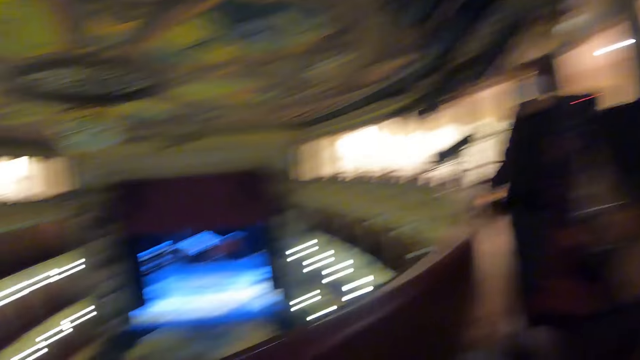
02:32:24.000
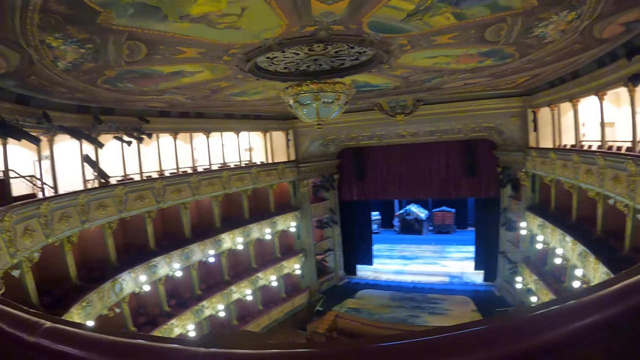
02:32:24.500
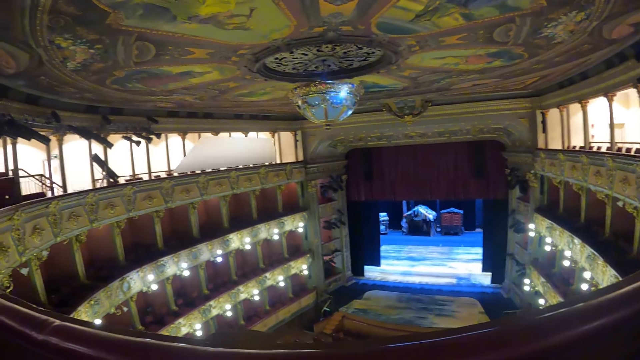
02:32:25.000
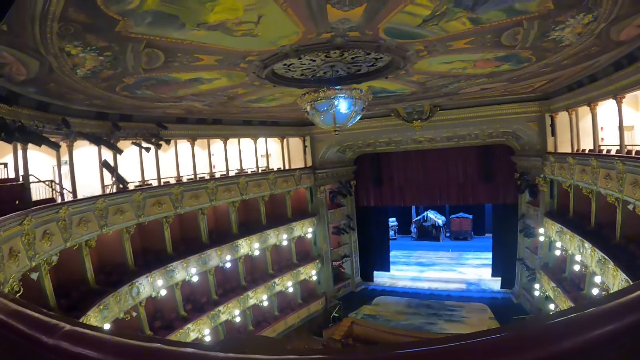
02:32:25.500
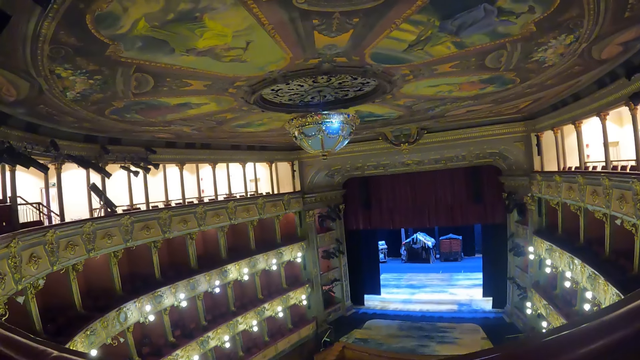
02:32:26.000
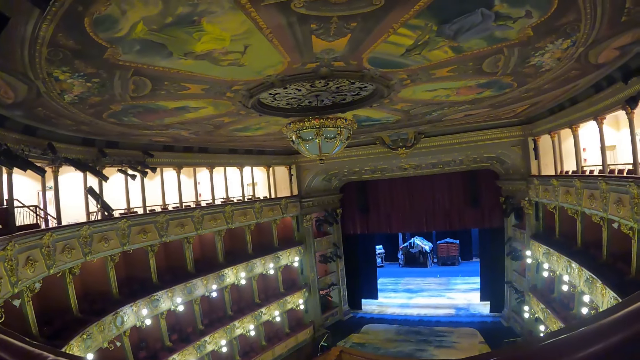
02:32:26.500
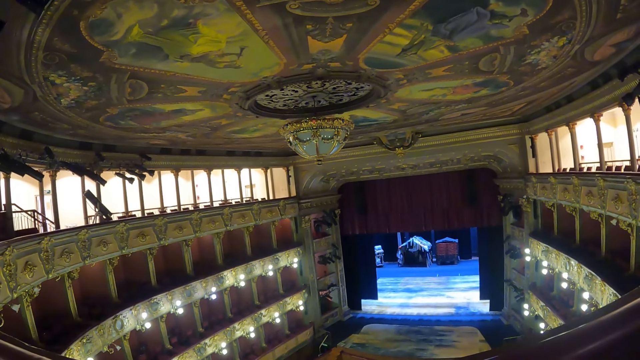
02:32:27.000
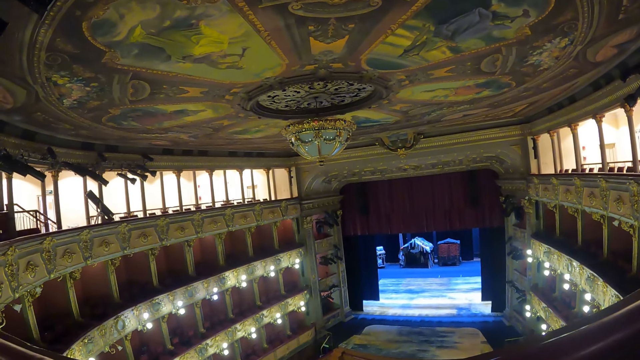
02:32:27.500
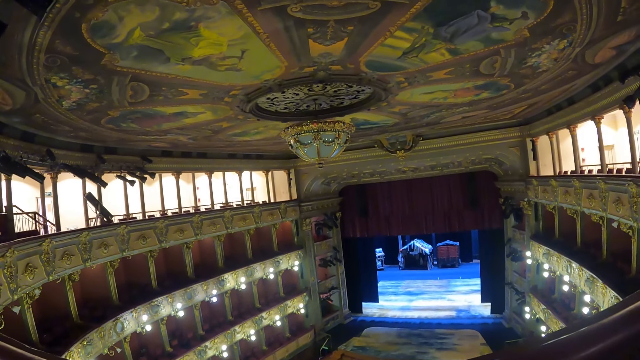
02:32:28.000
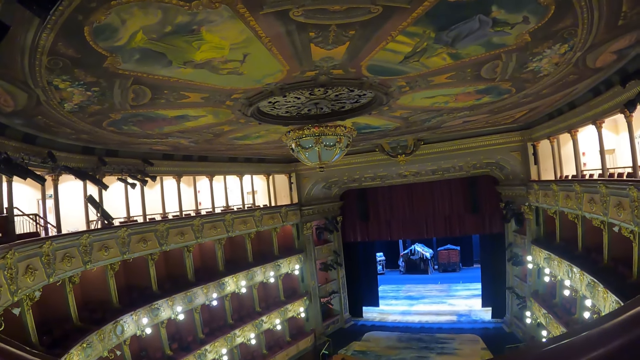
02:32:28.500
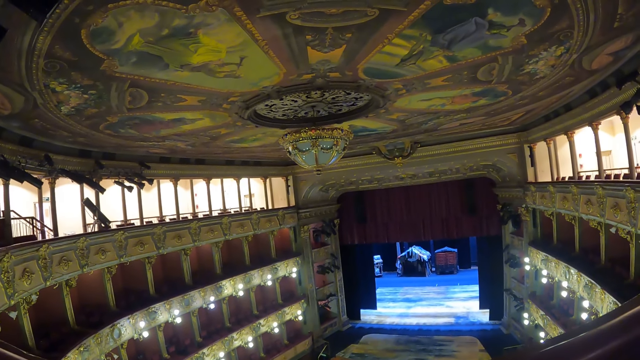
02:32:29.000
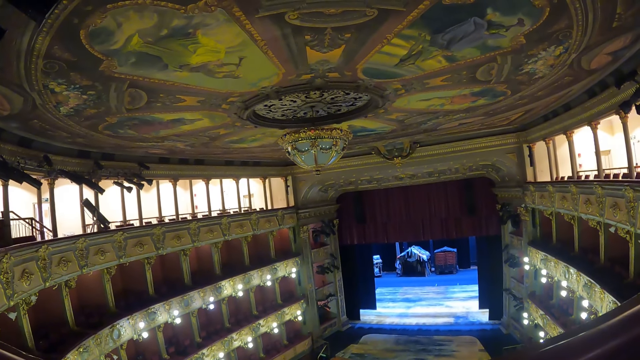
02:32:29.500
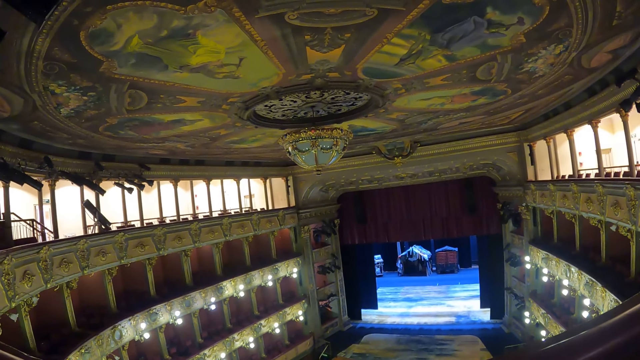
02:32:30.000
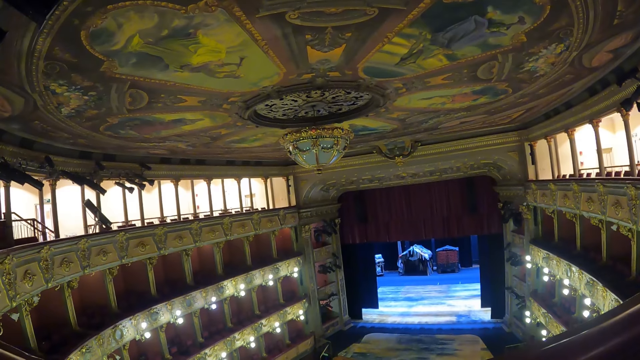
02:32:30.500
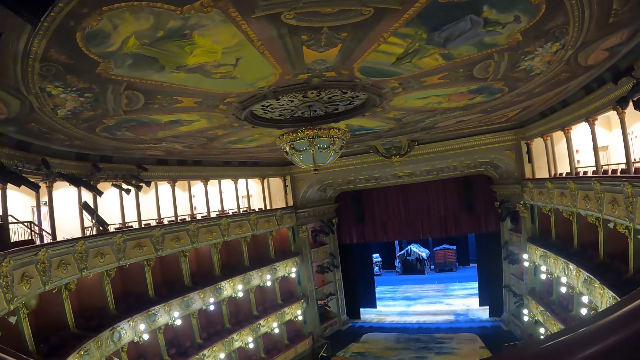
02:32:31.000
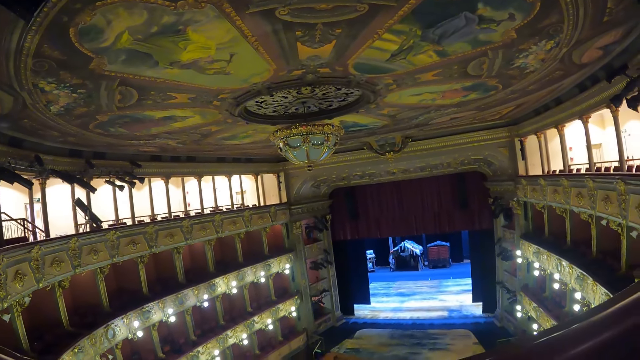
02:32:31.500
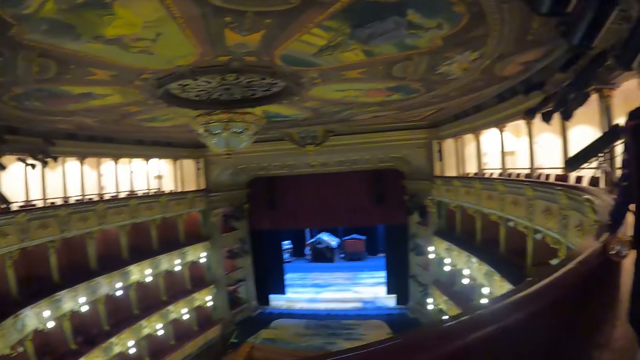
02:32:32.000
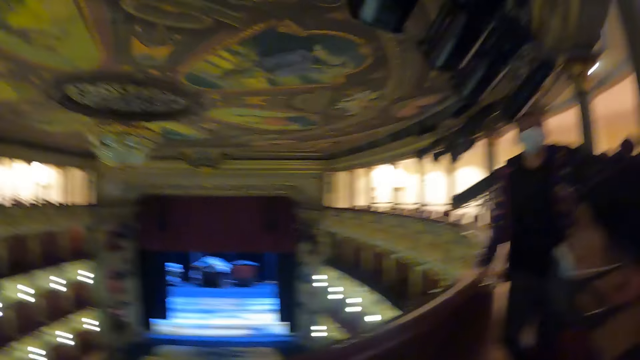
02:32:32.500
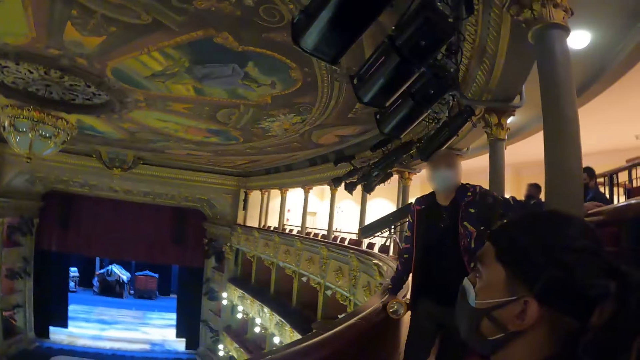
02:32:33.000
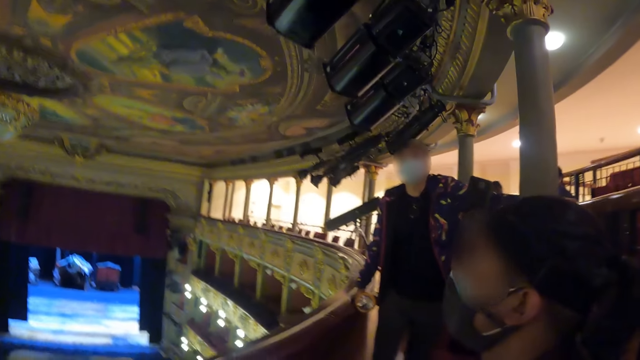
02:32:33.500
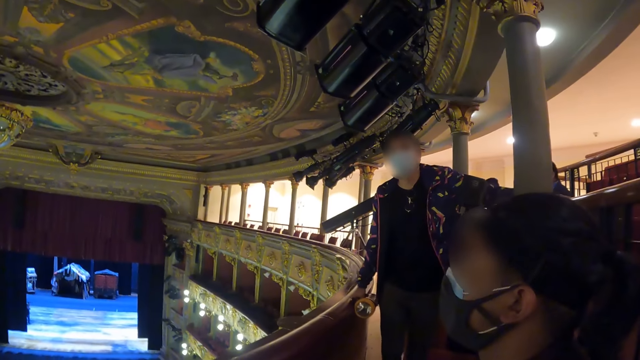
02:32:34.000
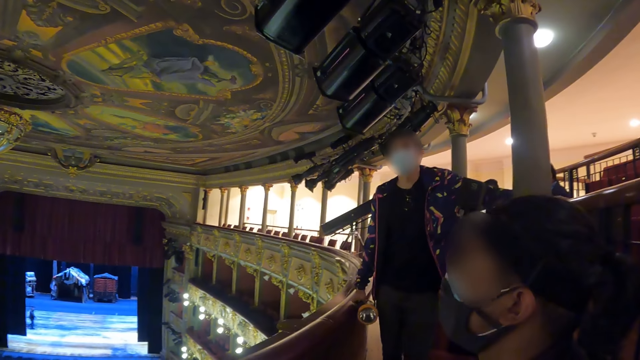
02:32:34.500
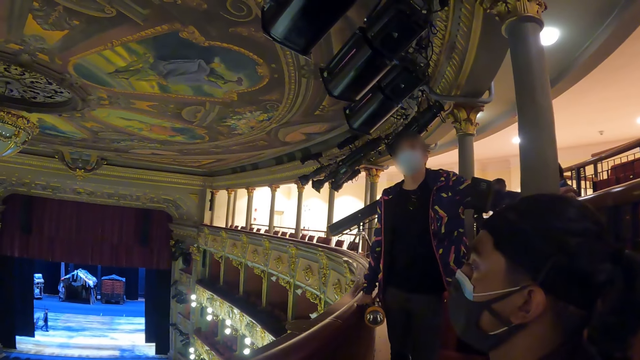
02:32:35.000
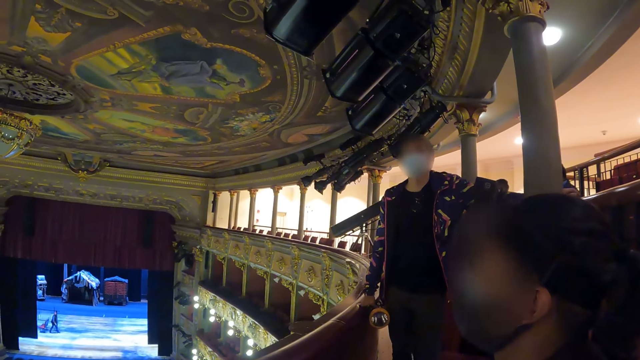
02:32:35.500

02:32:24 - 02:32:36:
The camera wearer illumines around with a flashlight.

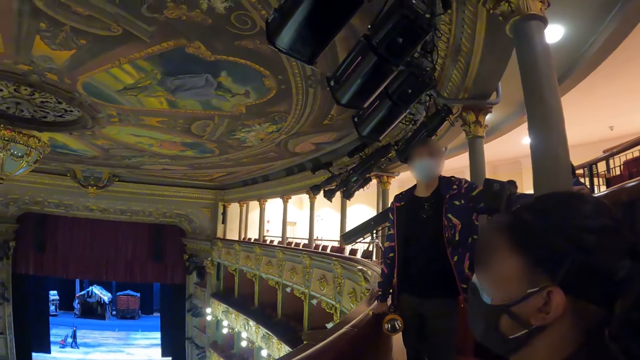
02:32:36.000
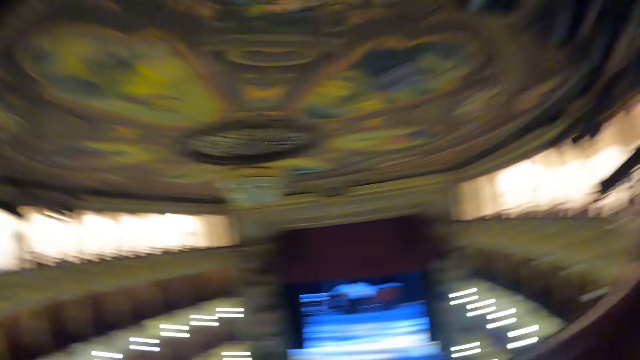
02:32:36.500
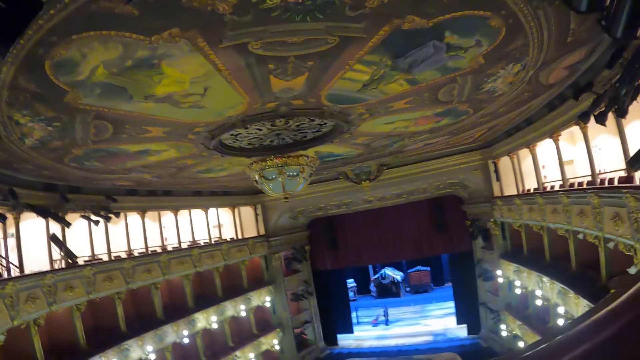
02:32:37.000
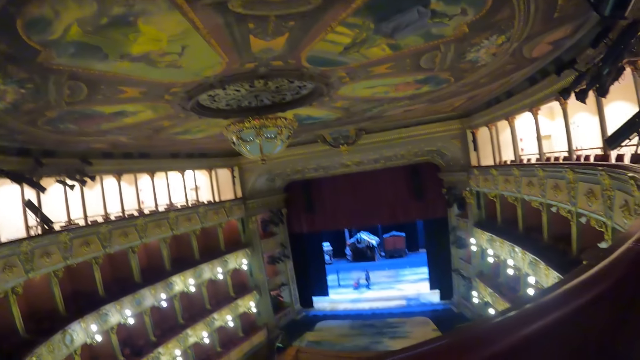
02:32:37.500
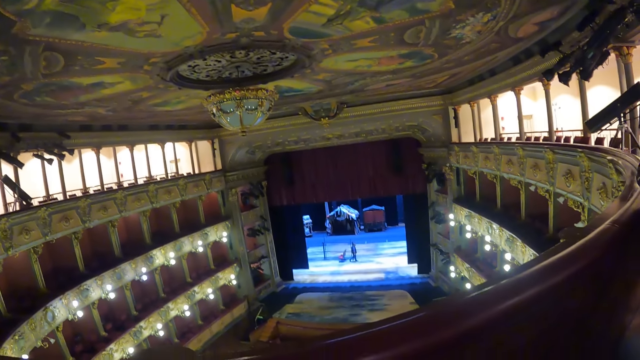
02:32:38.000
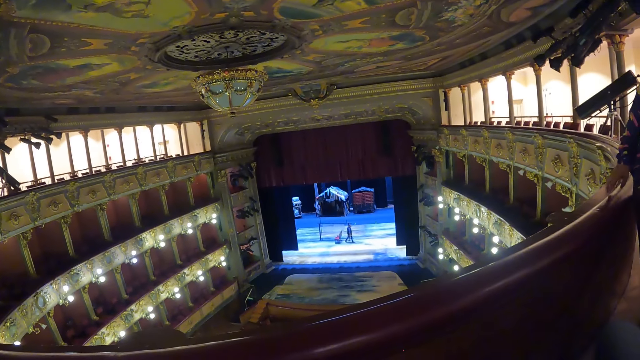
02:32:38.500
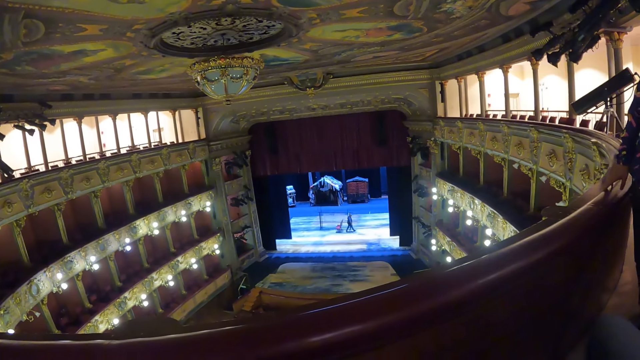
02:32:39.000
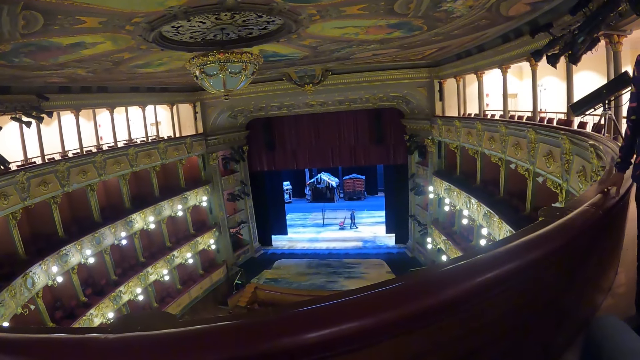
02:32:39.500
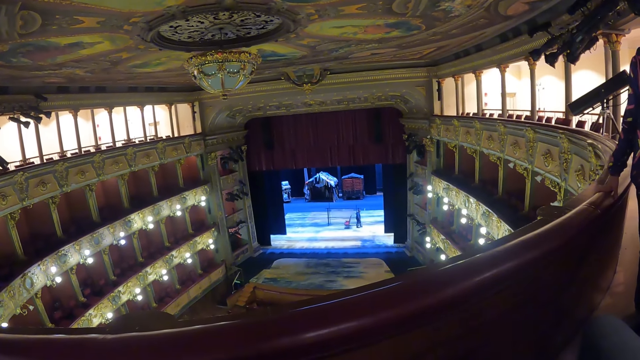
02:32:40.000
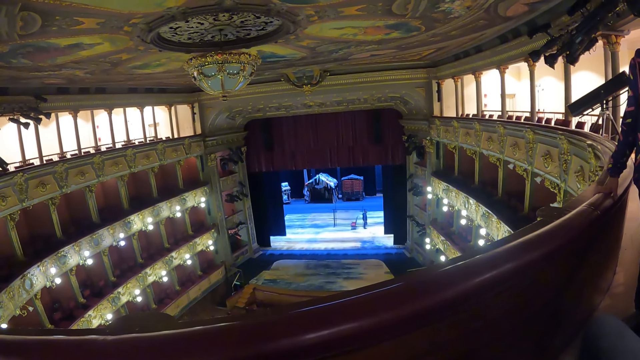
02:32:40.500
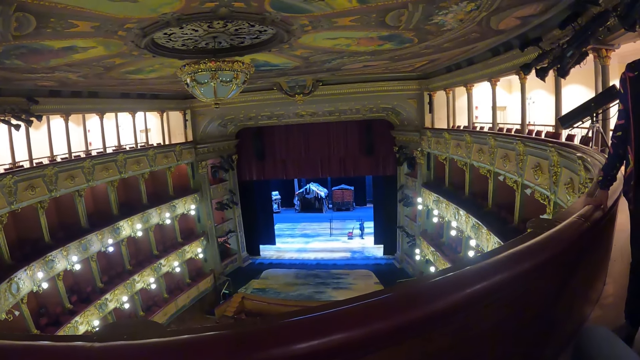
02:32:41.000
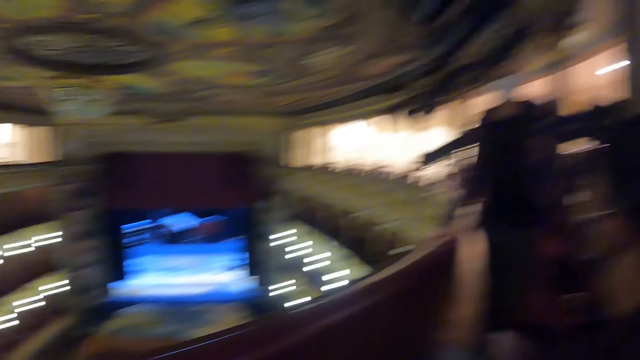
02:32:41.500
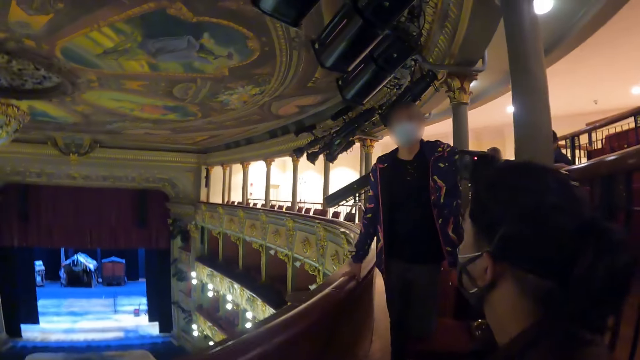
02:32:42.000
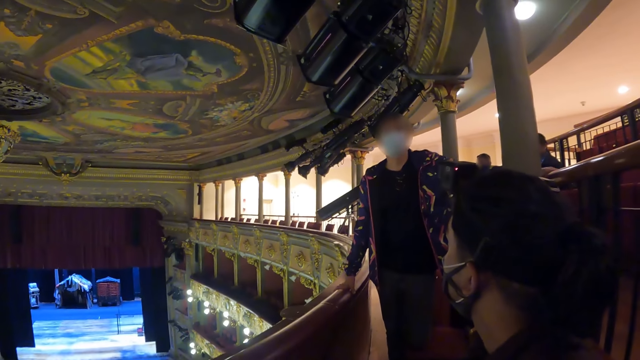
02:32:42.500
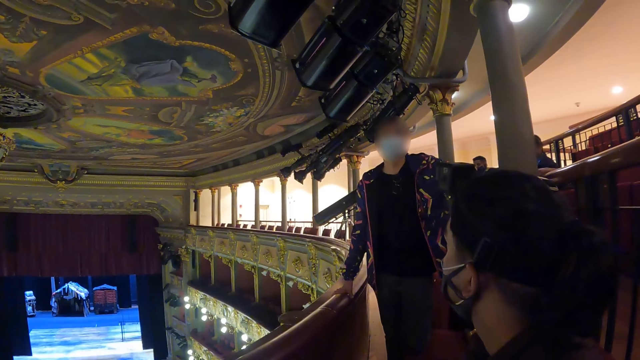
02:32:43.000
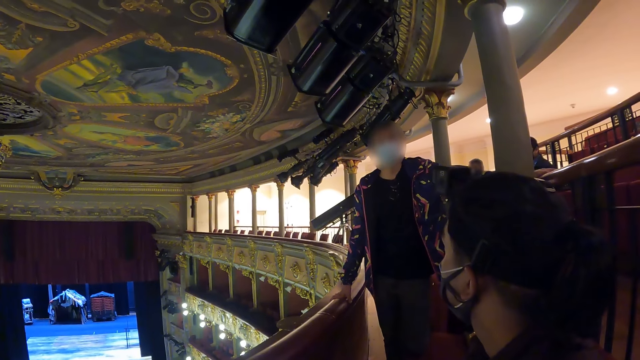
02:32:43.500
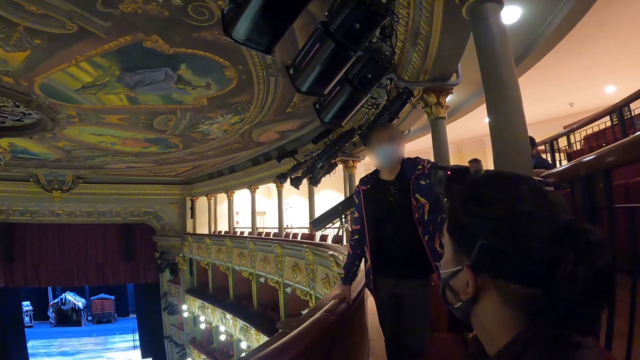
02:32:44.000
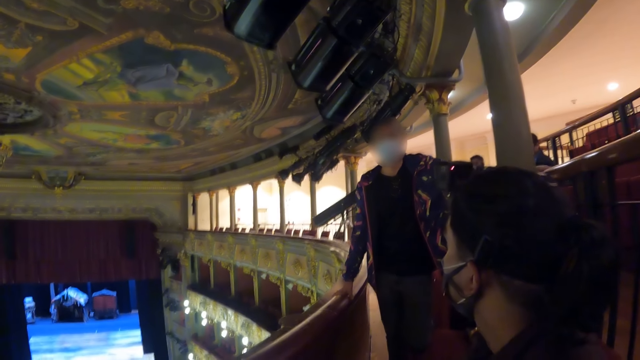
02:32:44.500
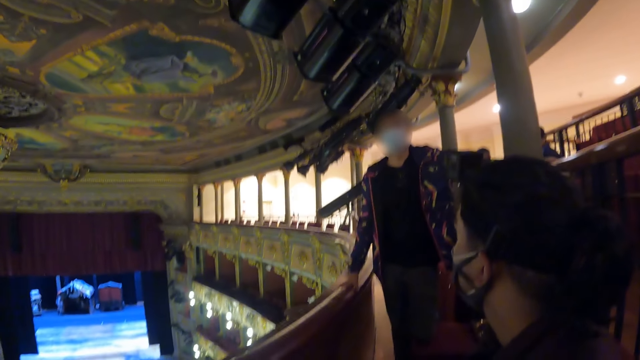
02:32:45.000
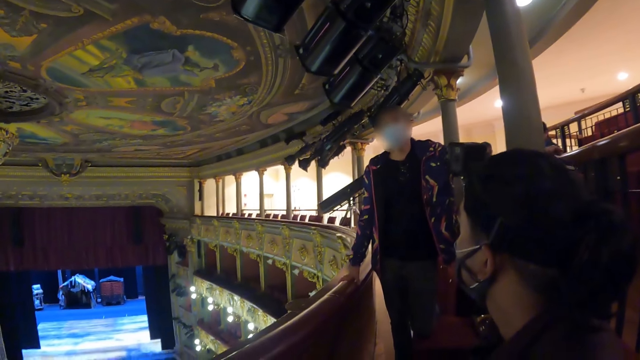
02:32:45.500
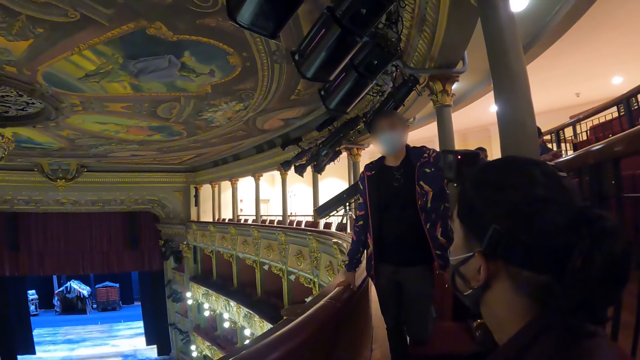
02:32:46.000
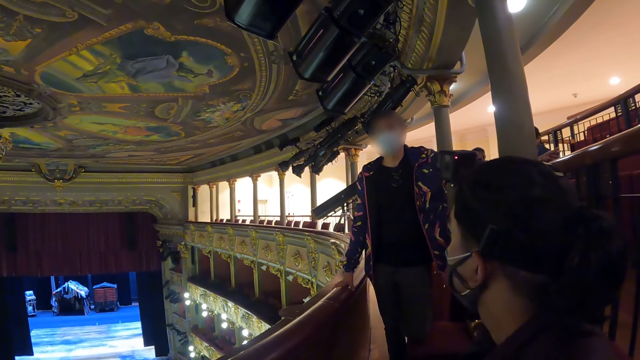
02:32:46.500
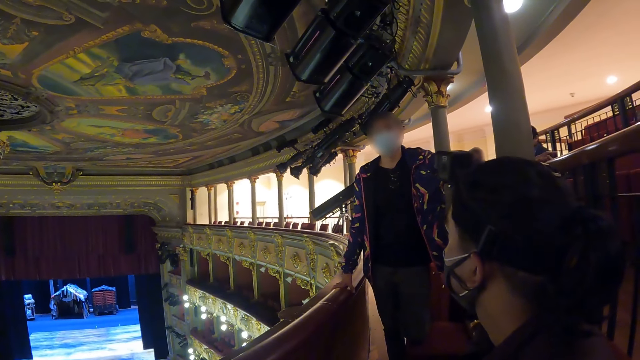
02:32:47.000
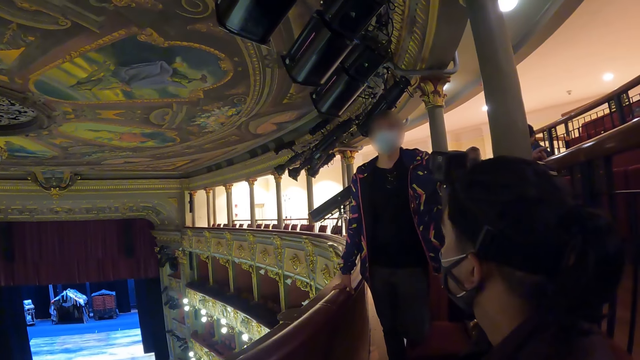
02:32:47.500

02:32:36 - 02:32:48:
The camera wearer stares around. A man converses with a woman.
